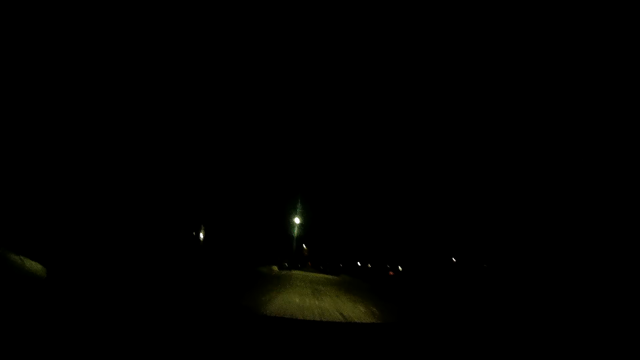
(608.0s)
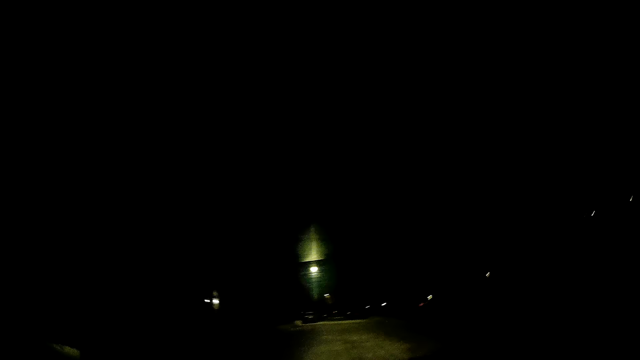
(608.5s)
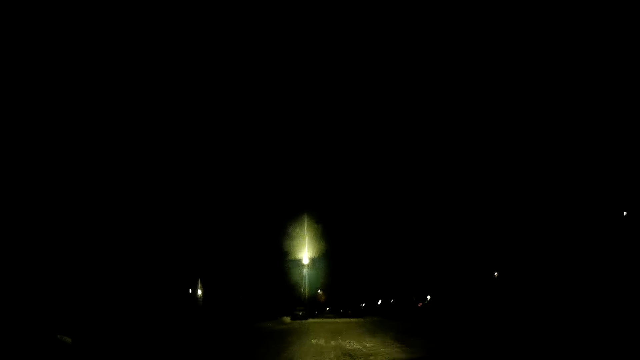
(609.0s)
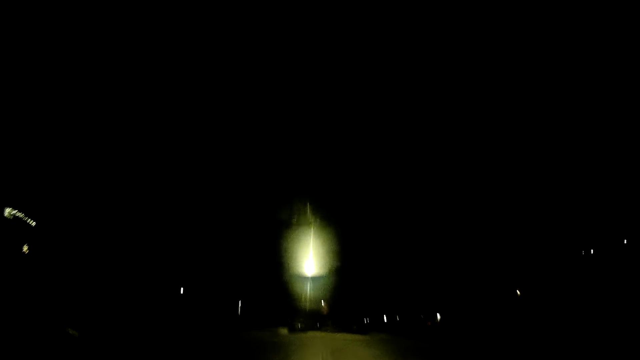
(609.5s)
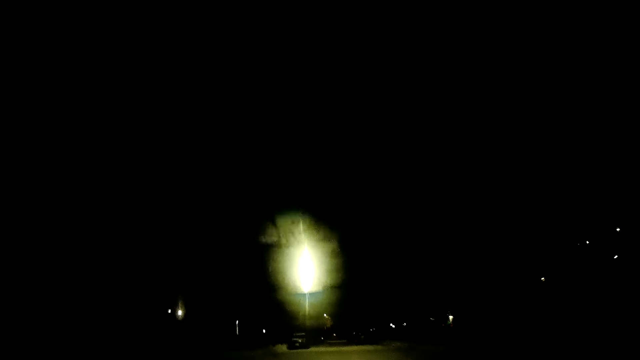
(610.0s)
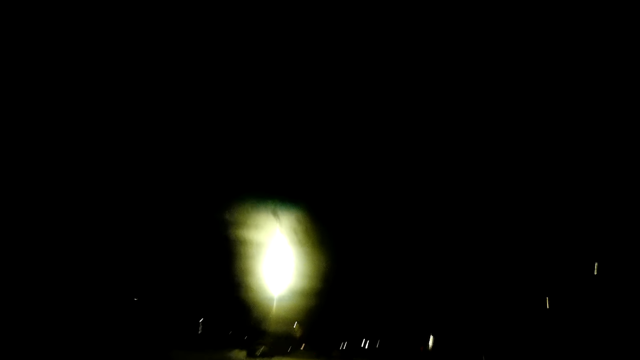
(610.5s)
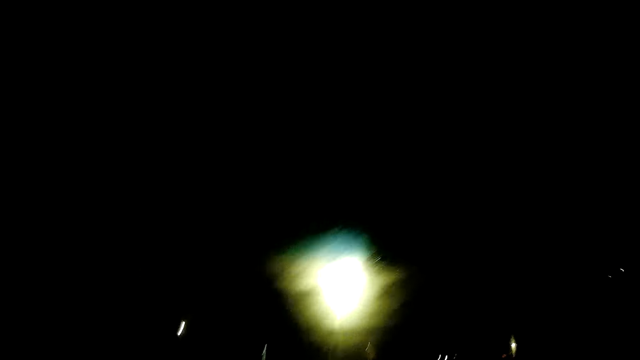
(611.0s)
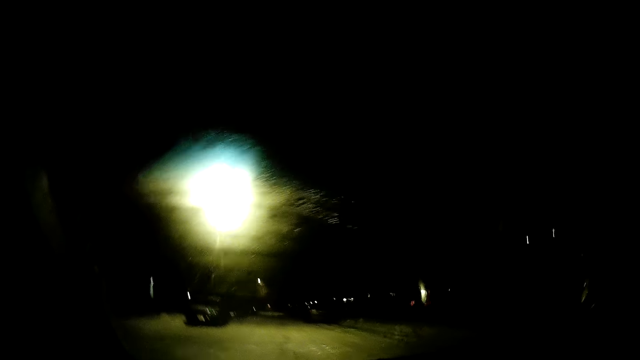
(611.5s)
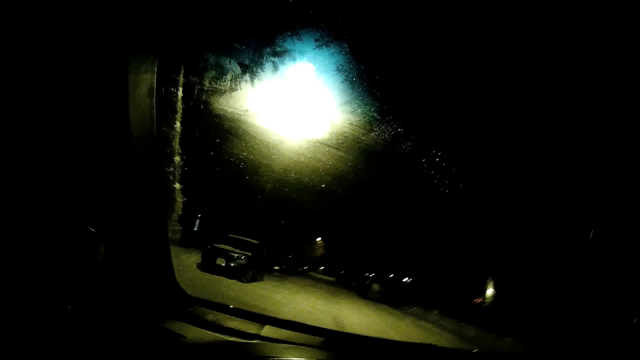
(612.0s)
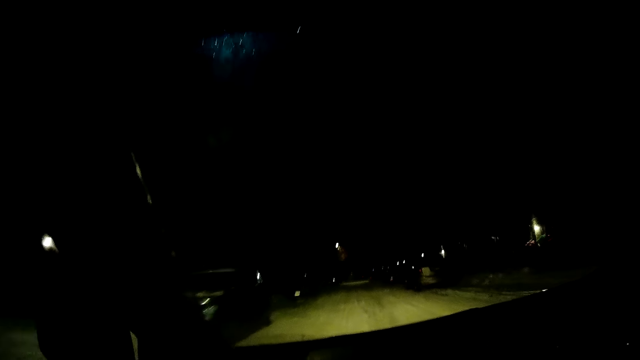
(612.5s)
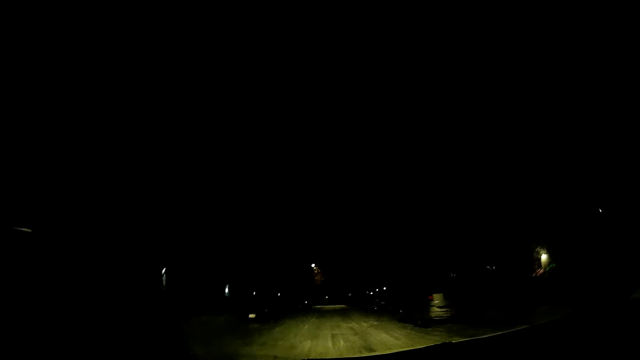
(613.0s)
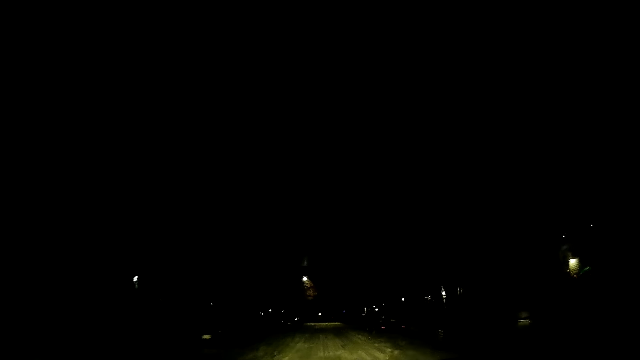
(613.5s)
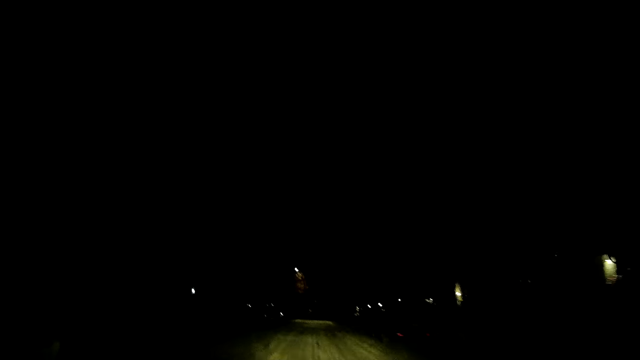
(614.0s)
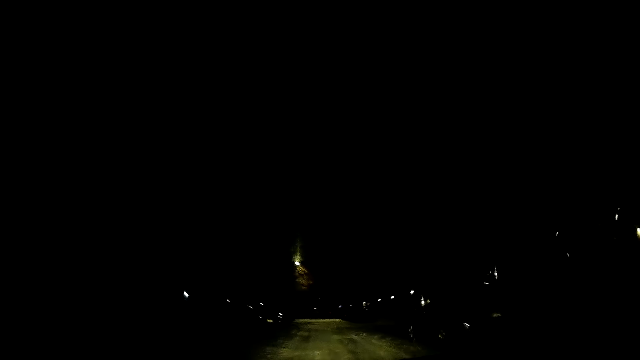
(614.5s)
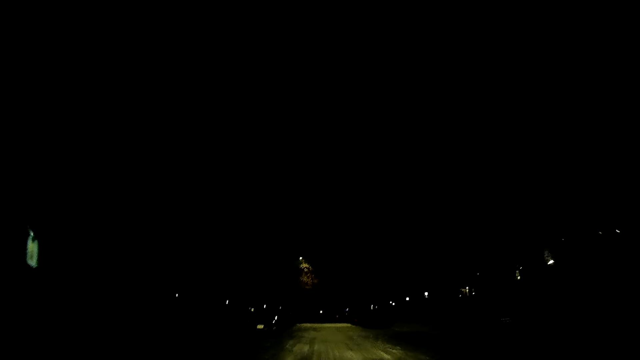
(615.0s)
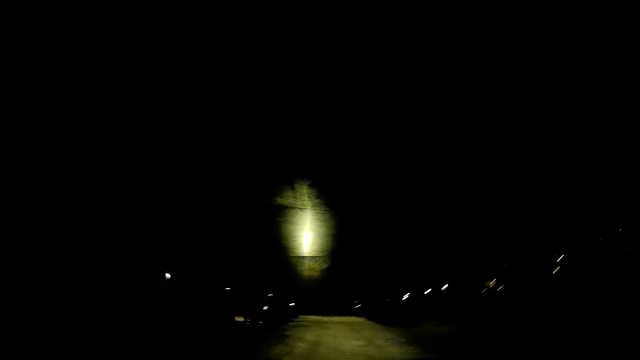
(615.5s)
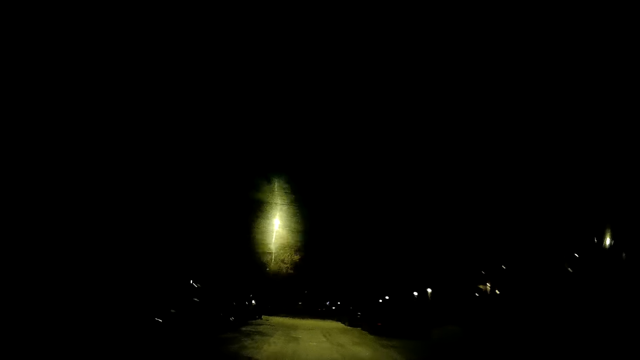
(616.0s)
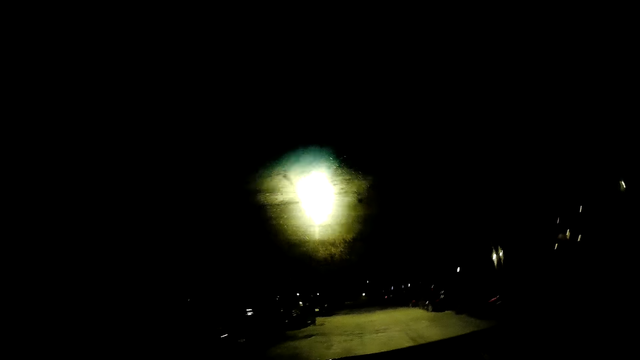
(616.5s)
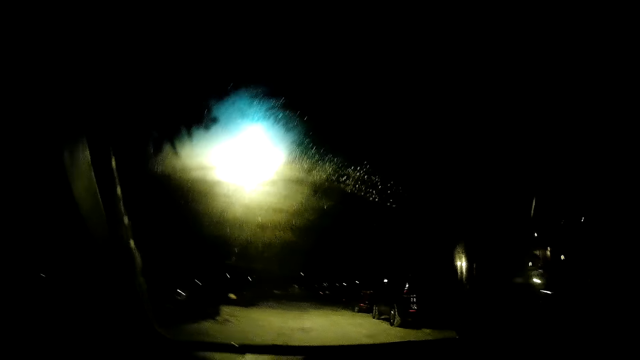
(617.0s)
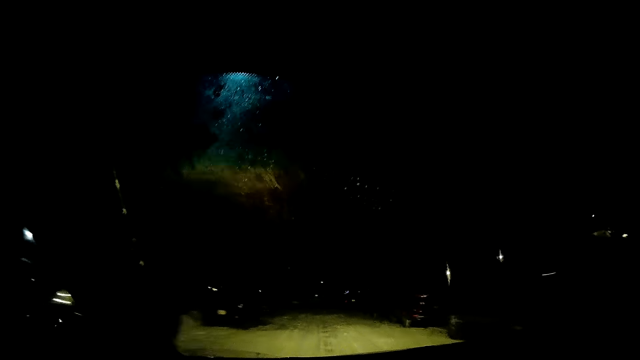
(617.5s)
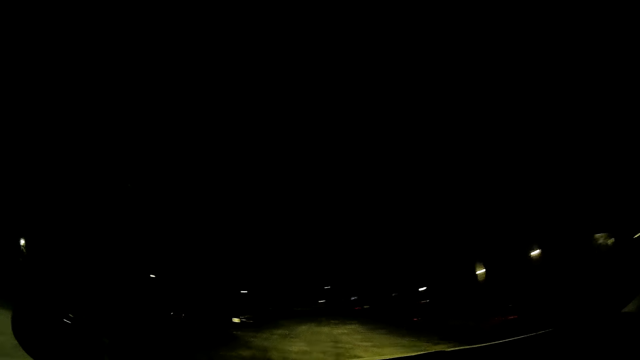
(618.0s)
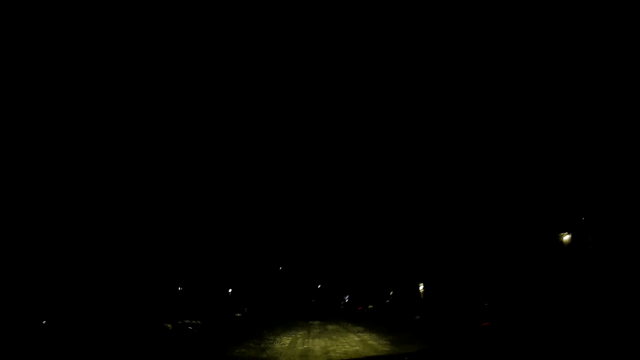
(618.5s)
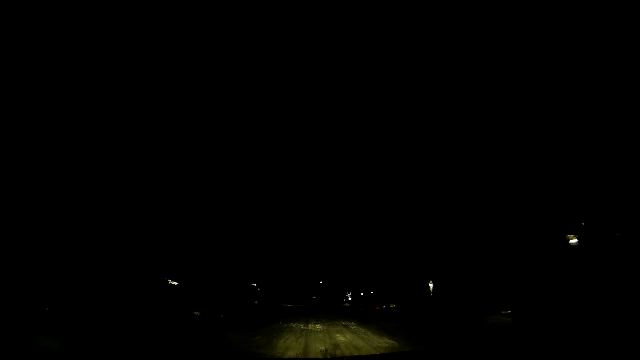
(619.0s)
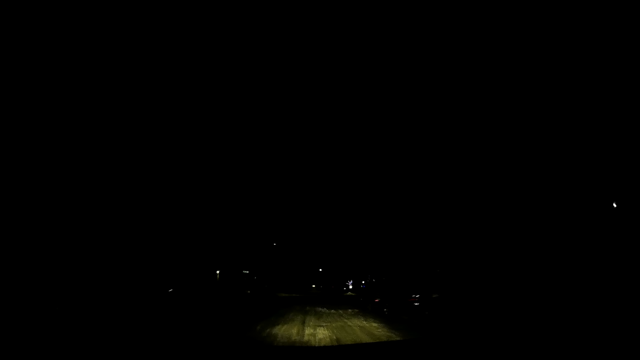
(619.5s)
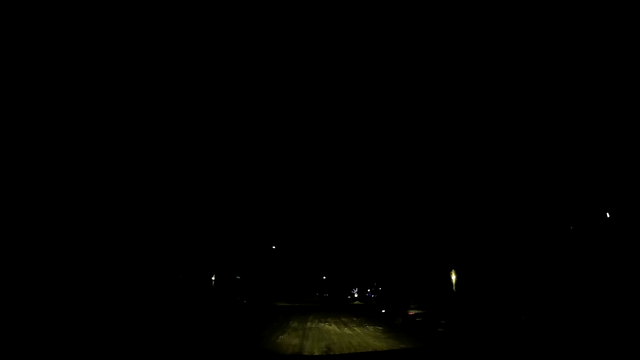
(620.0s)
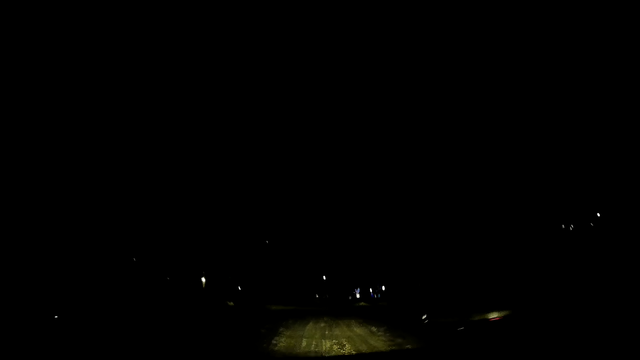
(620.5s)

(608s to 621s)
The camera wearer looks around. They drive a car on the road. They drive the car on the road again. They look around. They drive the car on the road.

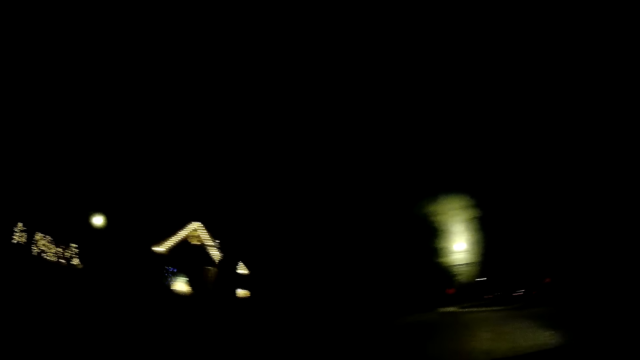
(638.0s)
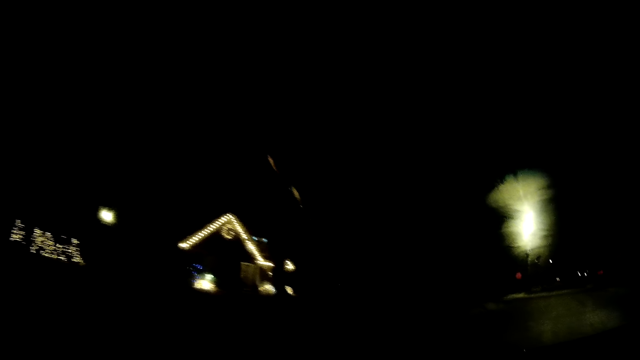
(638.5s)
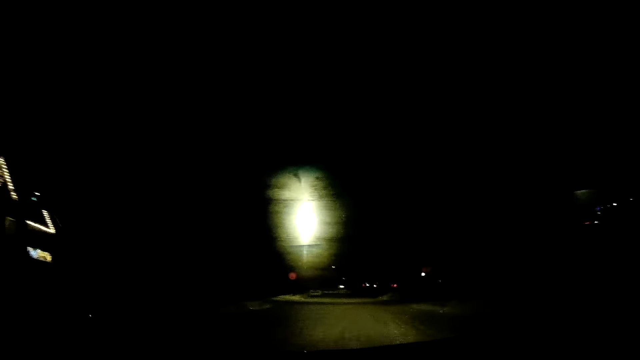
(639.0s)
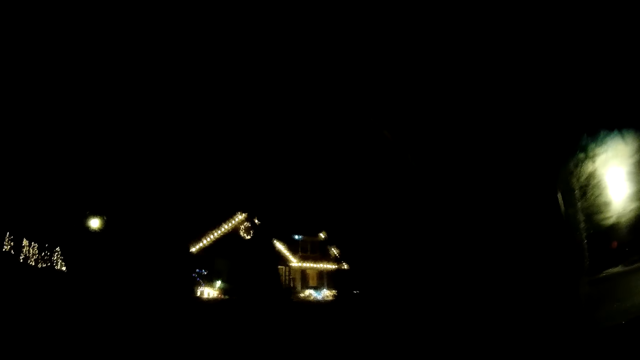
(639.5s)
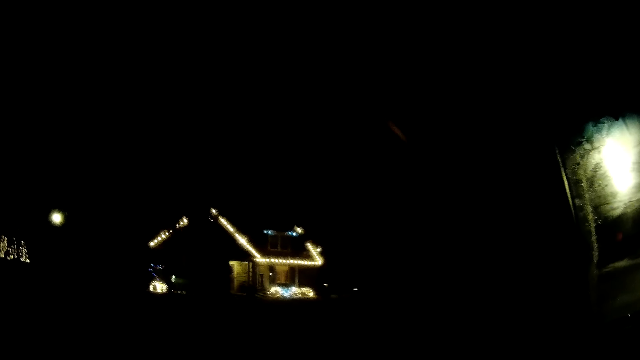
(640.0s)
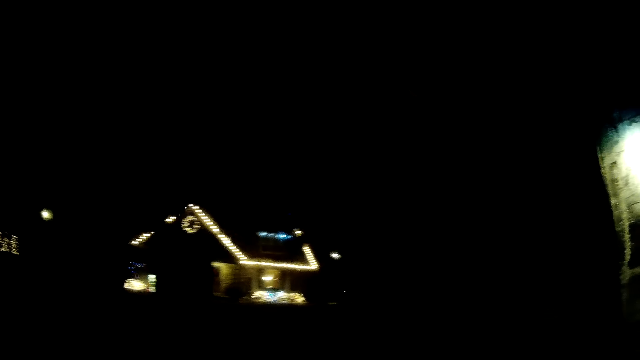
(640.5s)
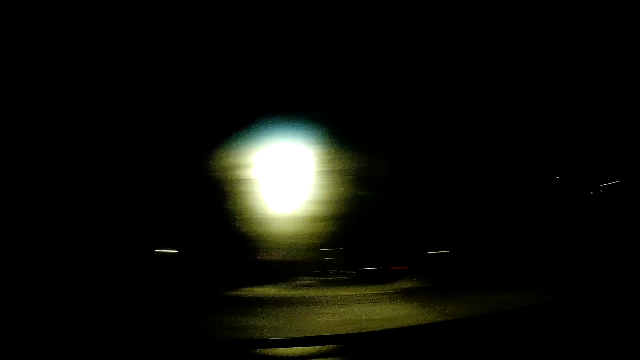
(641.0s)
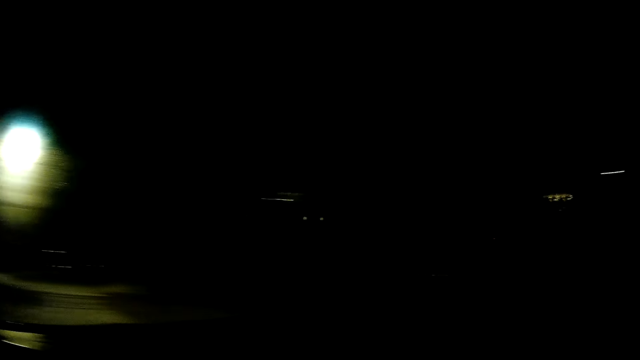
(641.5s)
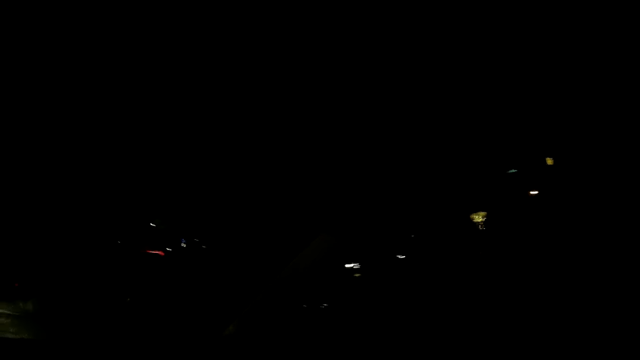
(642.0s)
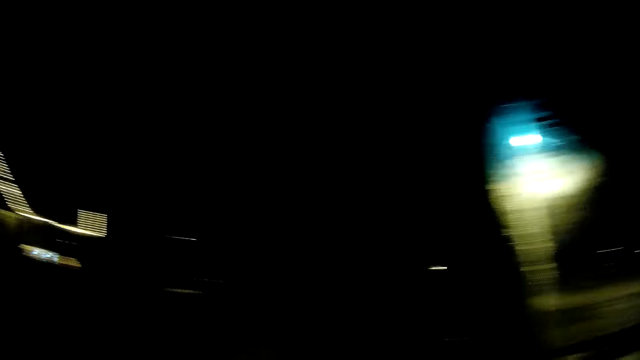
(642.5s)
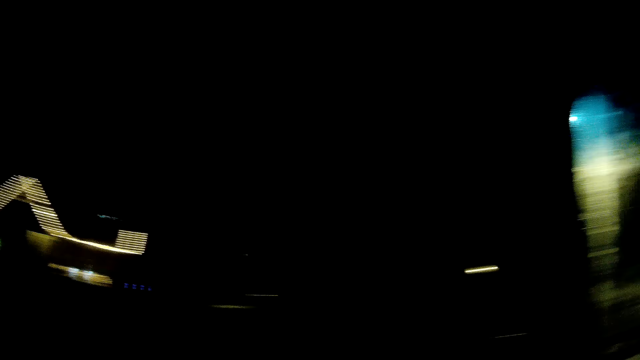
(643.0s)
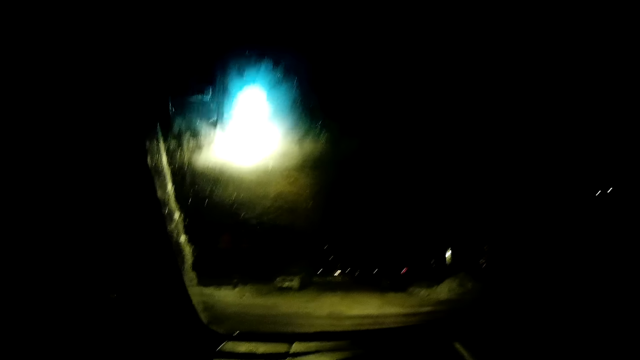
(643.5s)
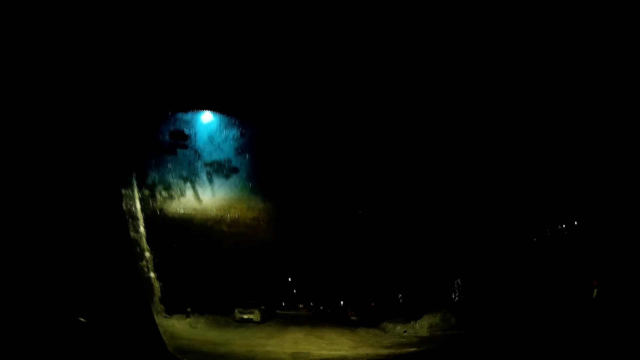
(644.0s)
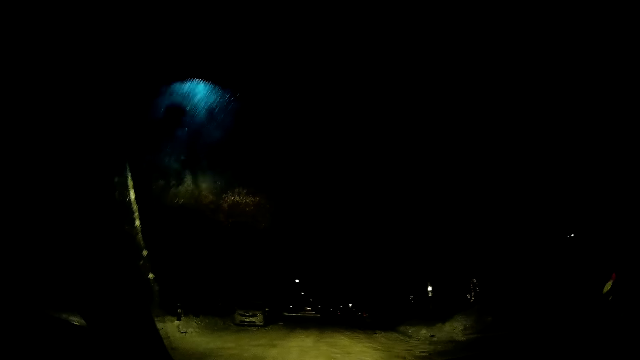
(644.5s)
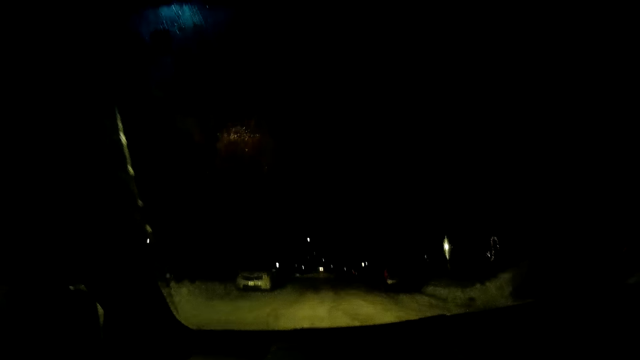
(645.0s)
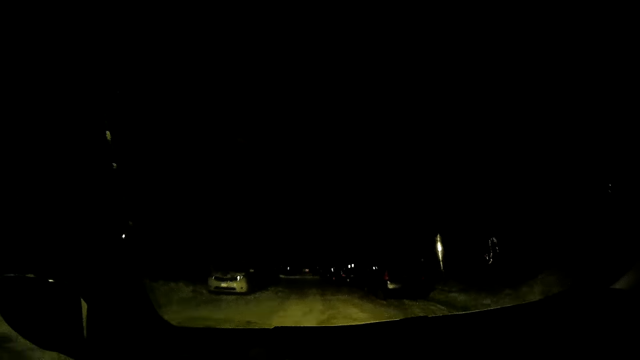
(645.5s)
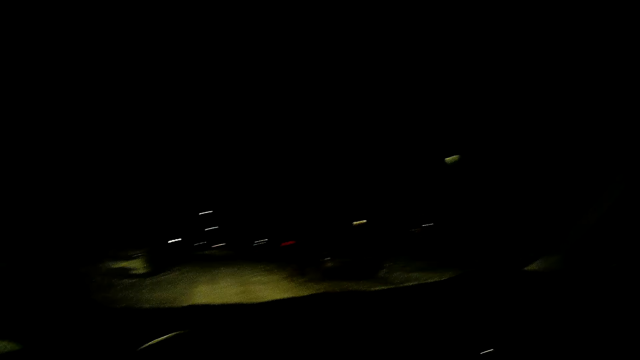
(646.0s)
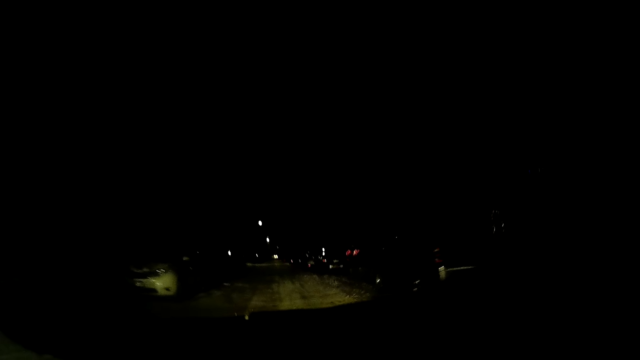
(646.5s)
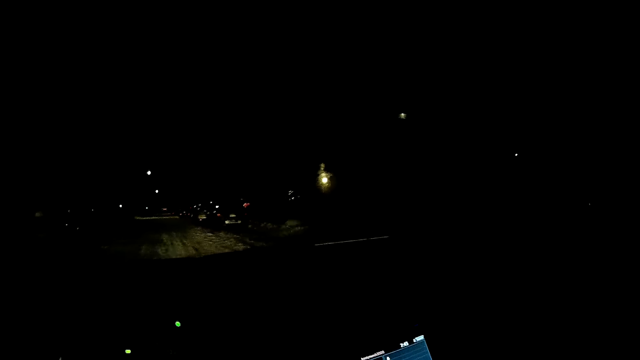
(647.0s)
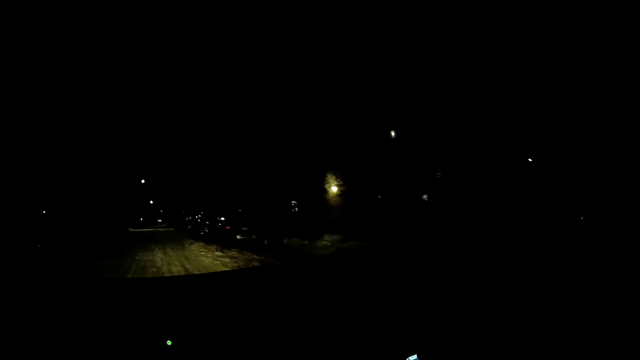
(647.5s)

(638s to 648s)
The camera wearer drives a car on the road. They look around. They drive the car on the road. They look around. They look around repeatedly. They drive the car on the road.
